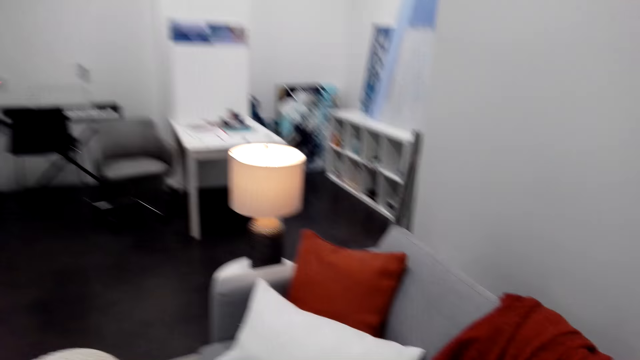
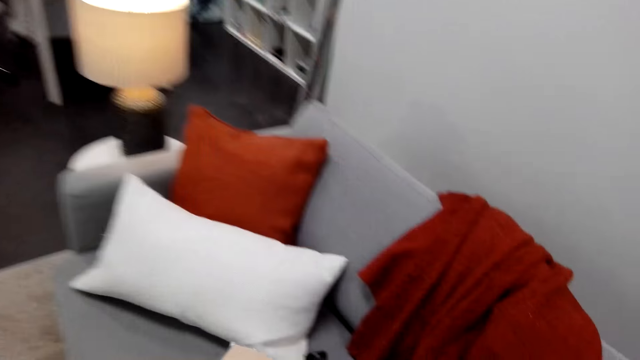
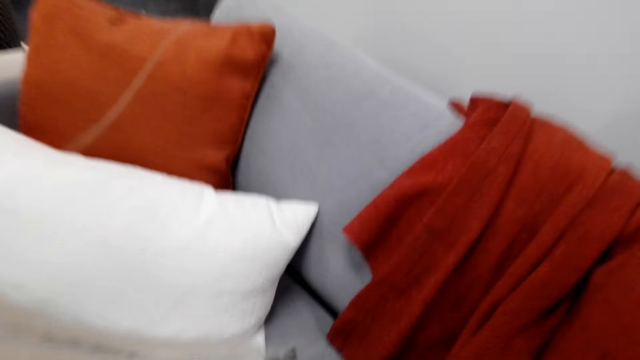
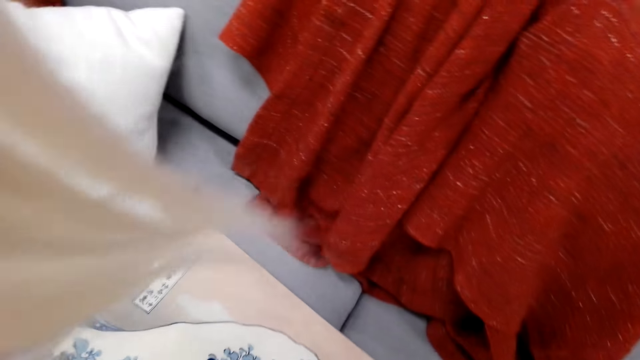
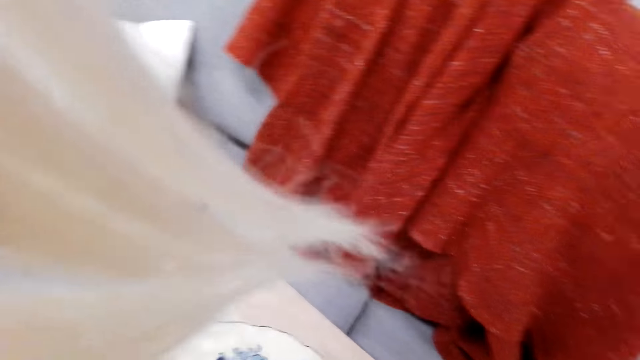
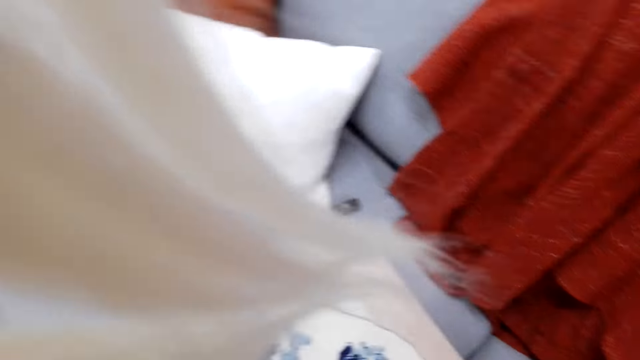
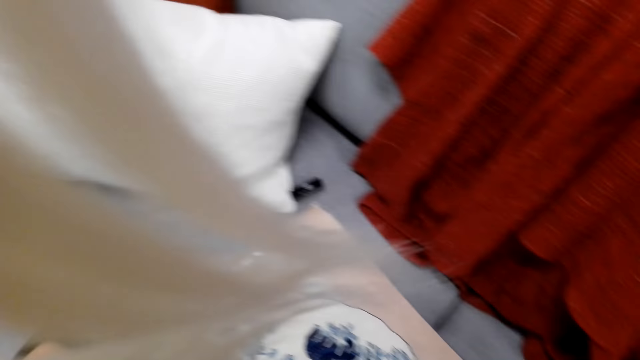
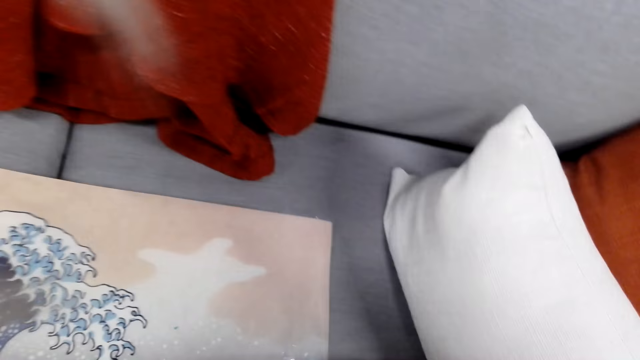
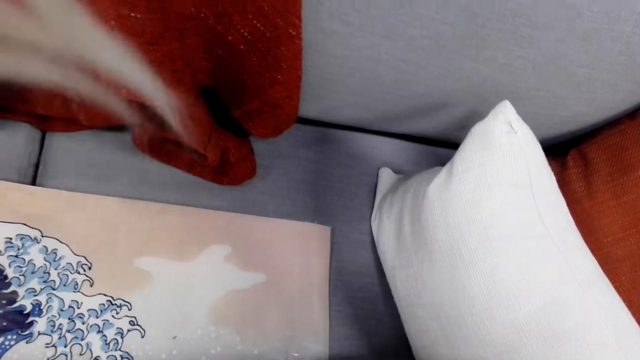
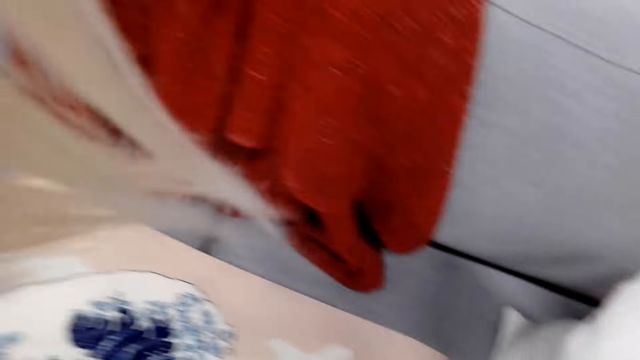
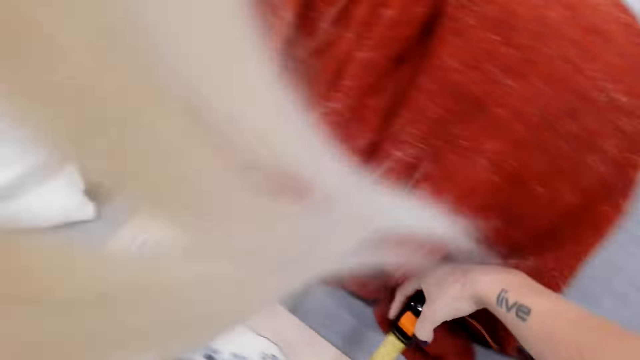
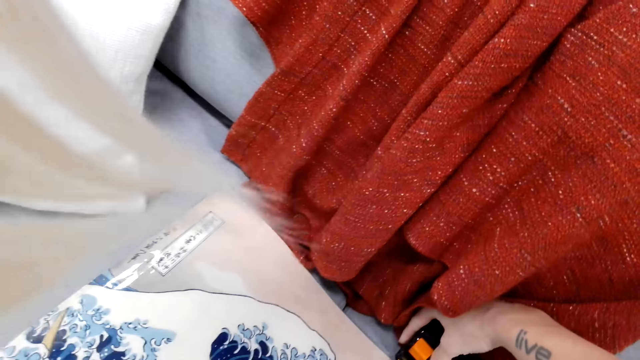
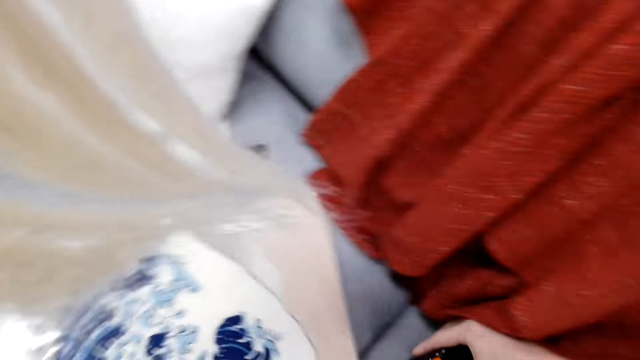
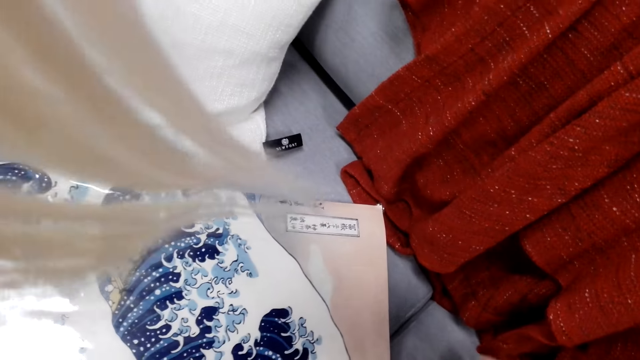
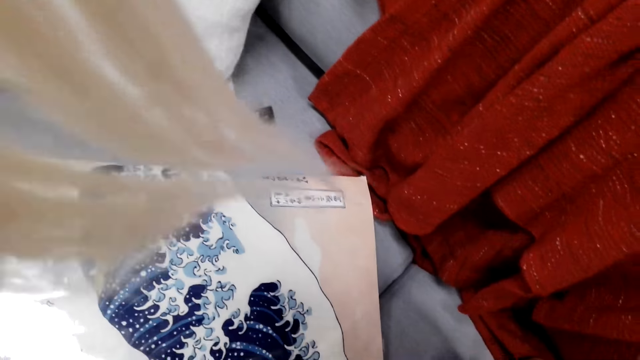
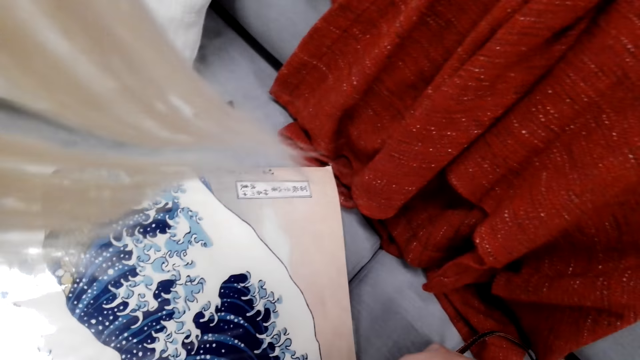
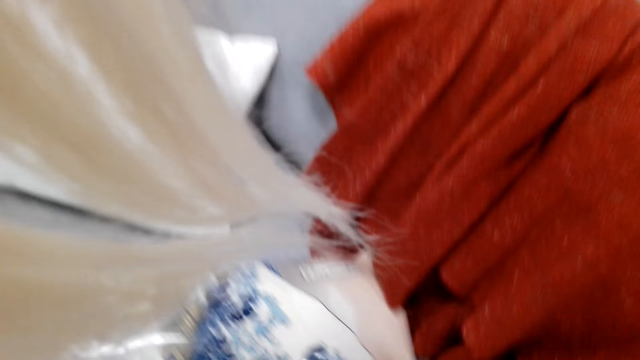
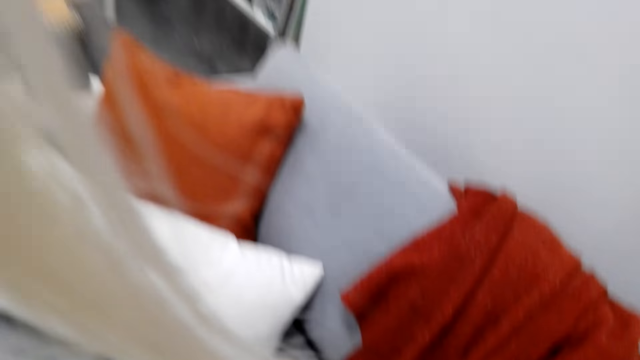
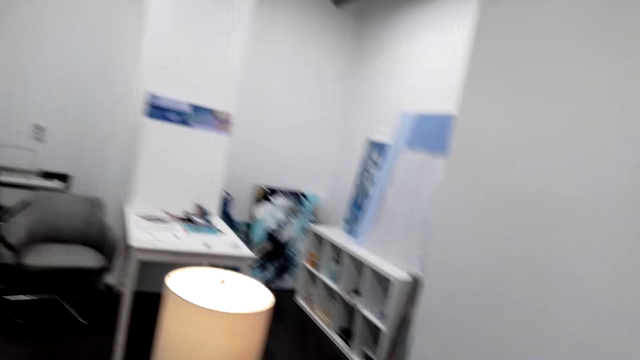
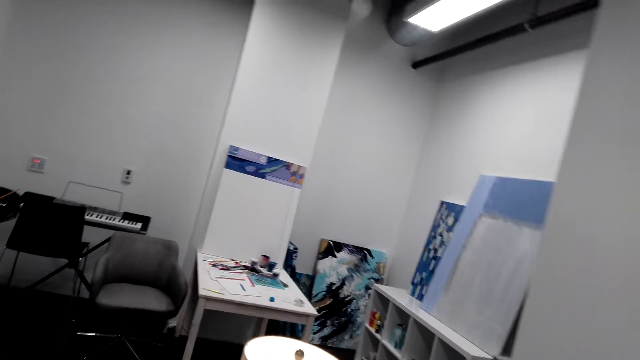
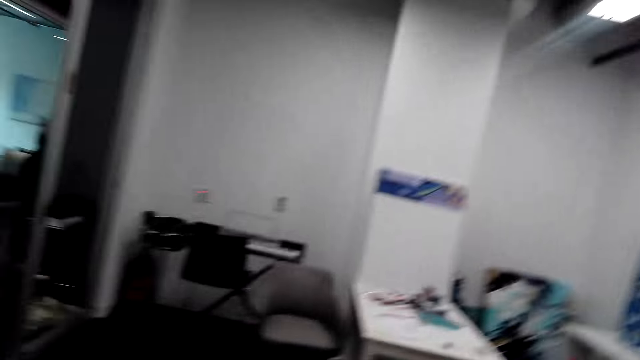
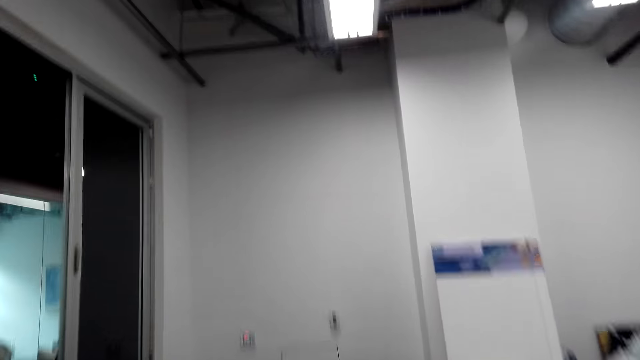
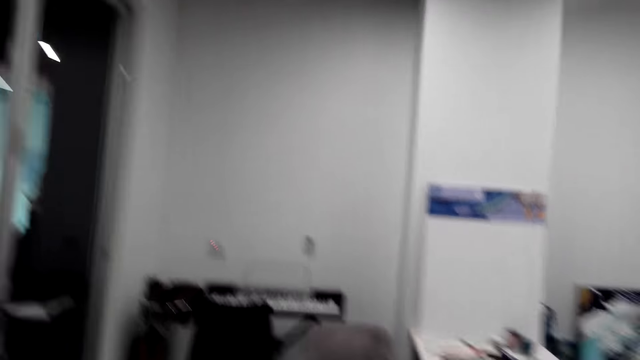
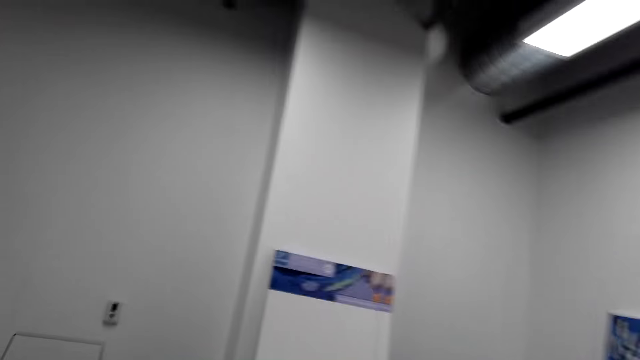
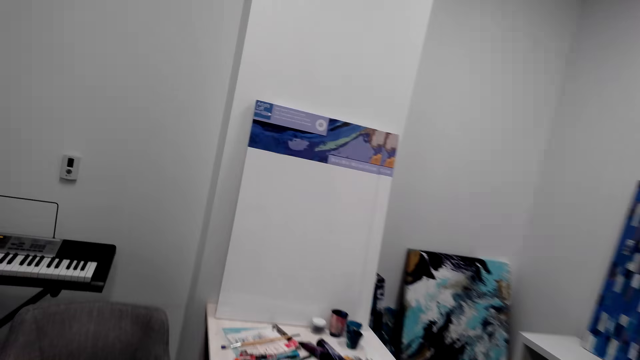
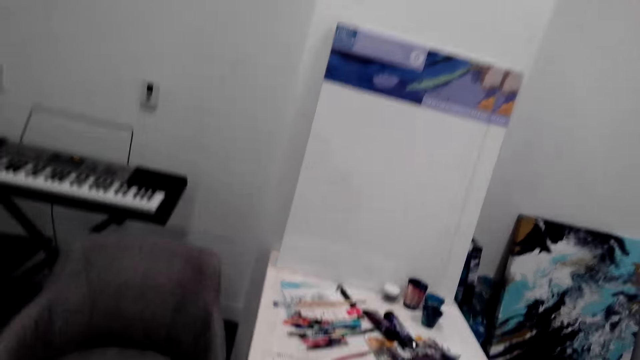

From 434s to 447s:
The camera wearer puts a picture on the couch. They take a measurement of the picture. They move towards the table.

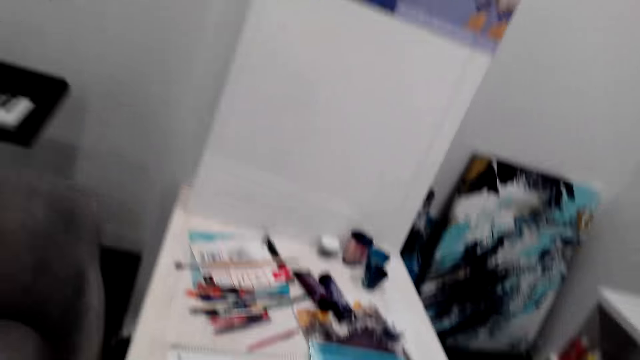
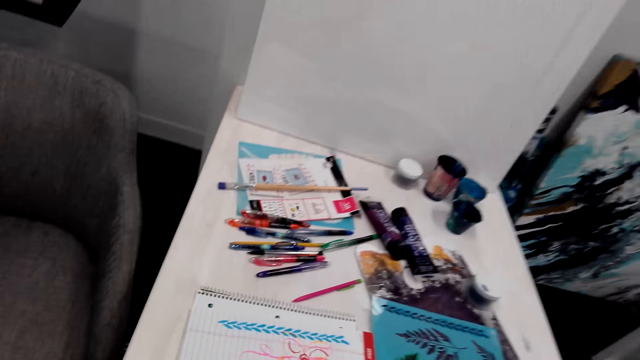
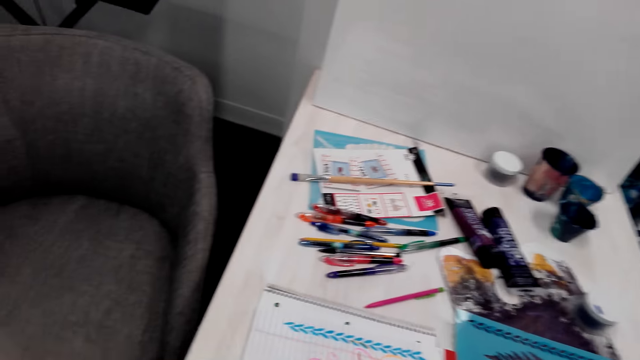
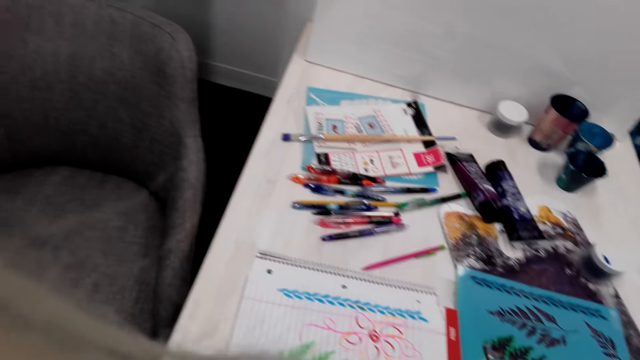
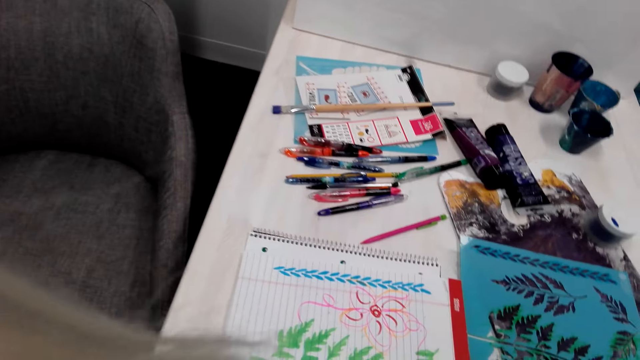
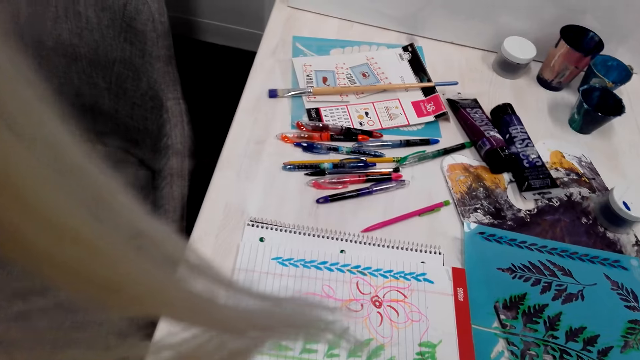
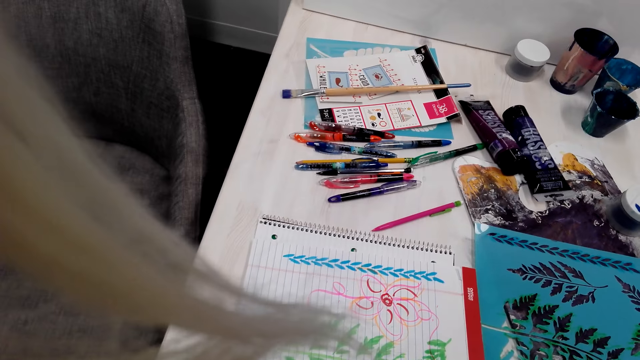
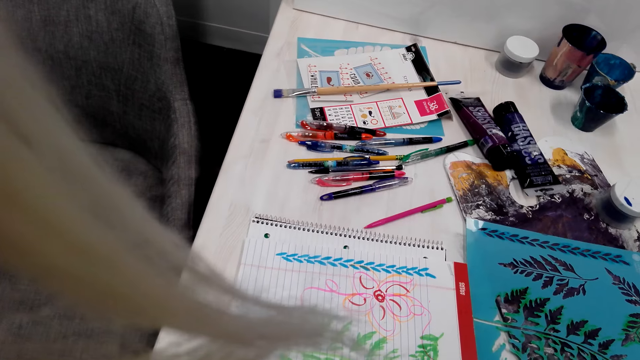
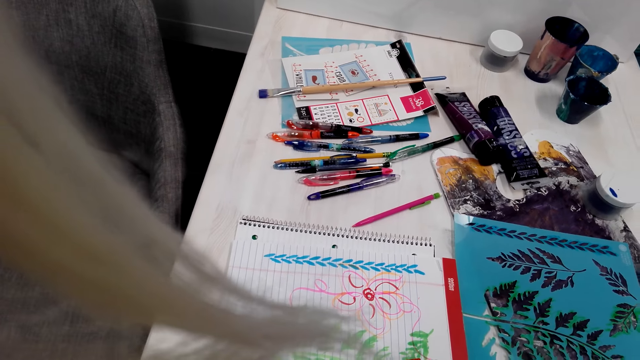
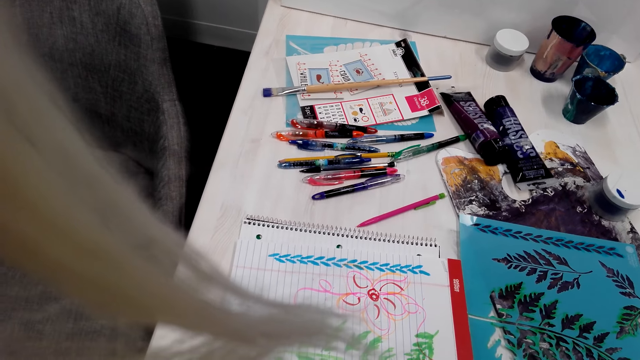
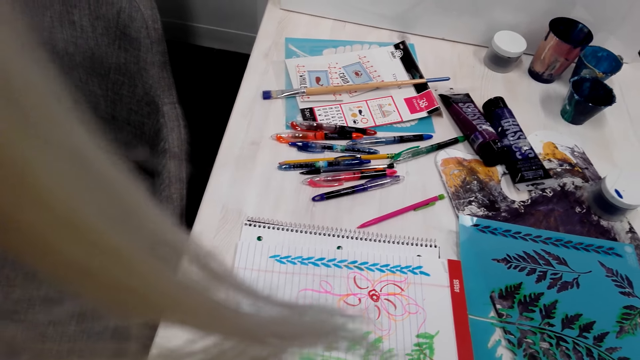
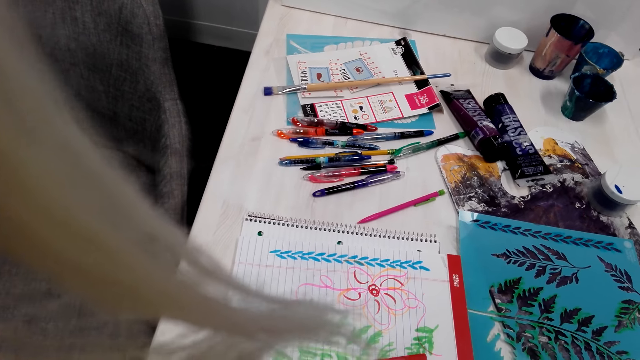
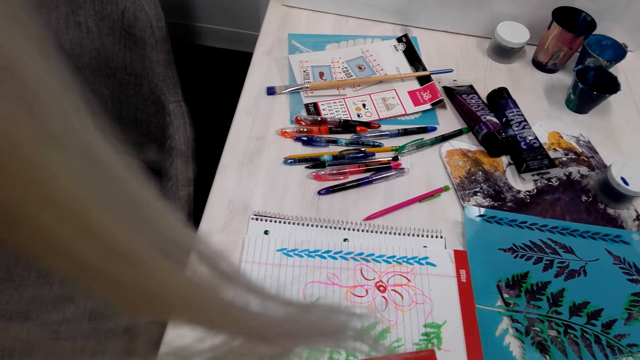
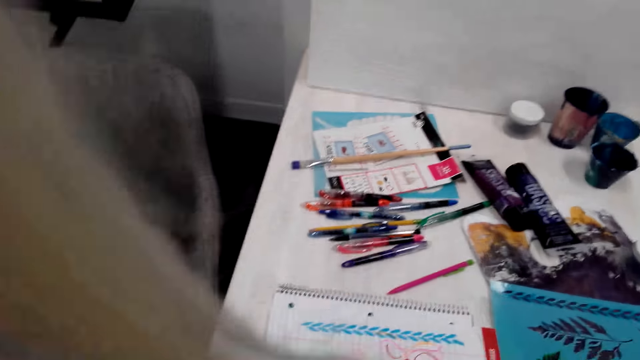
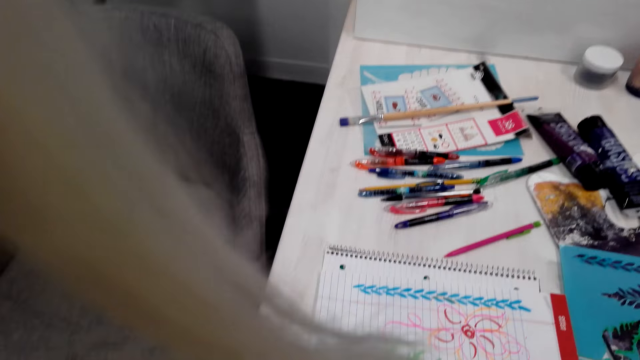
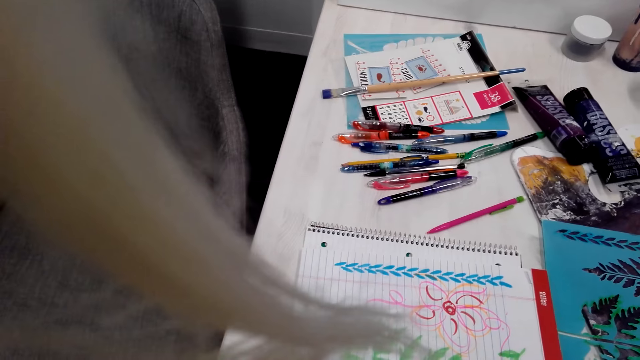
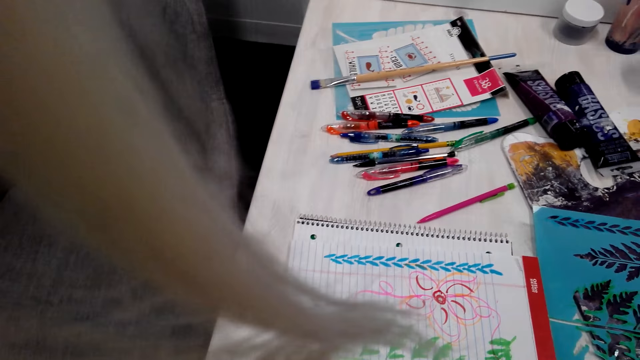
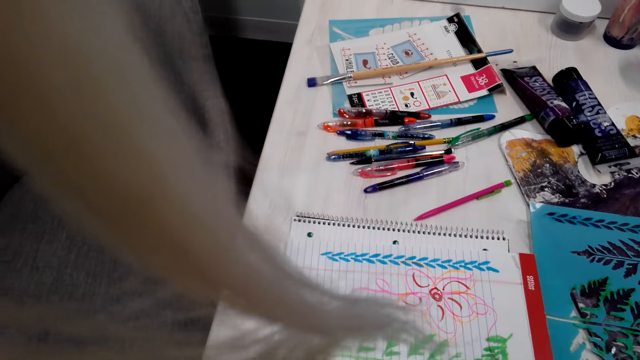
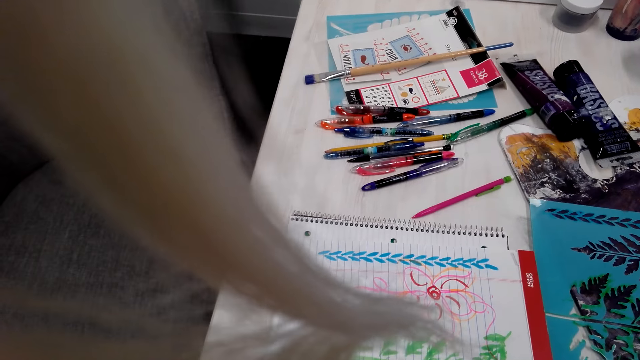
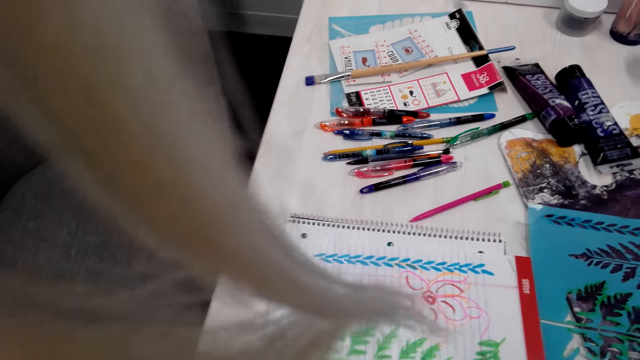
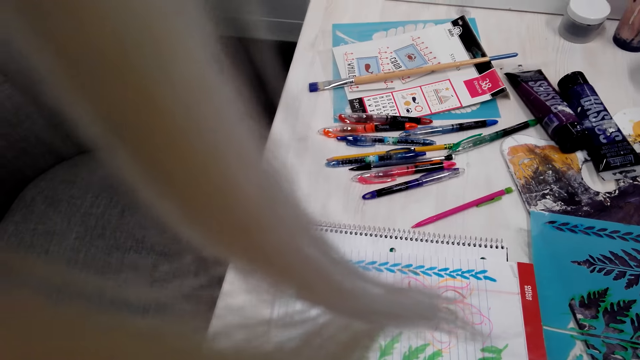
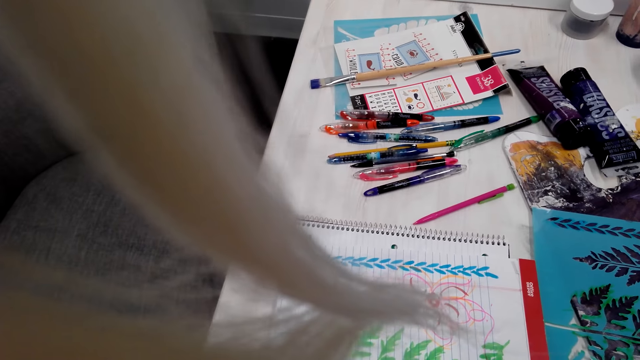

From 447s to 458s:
The camera wearer records the measurement on the book. They stare at the picture.
